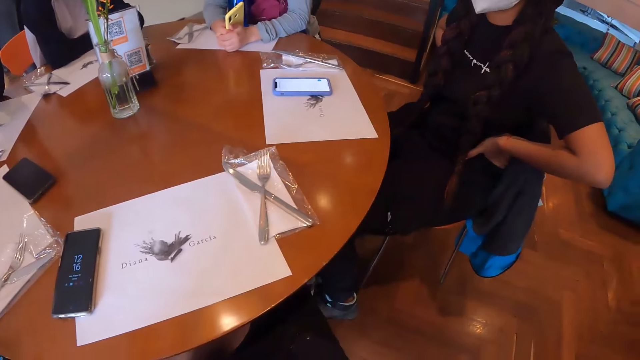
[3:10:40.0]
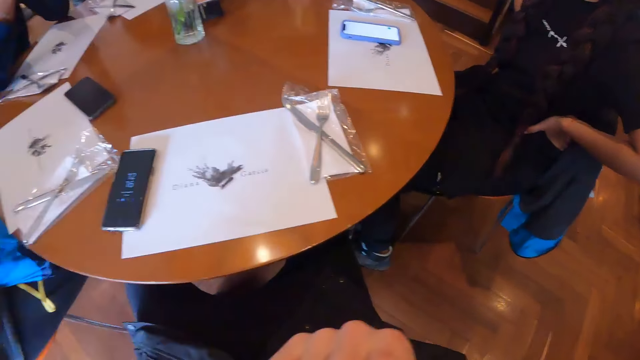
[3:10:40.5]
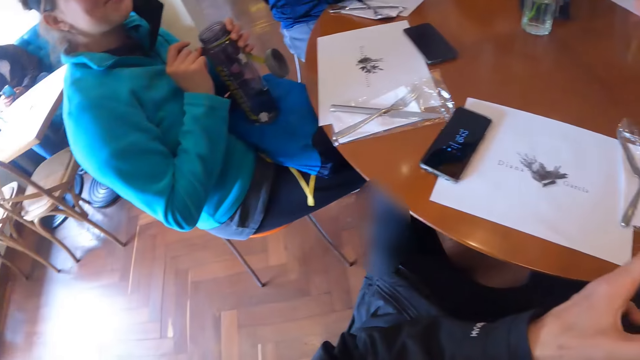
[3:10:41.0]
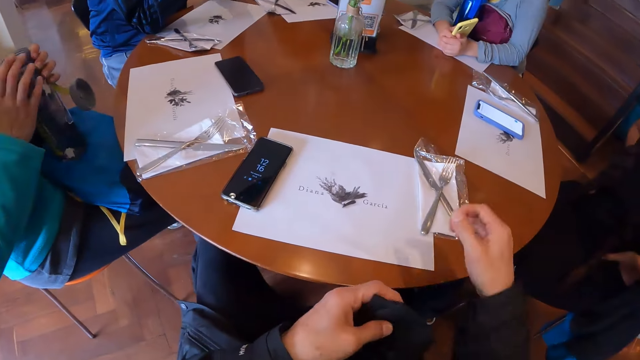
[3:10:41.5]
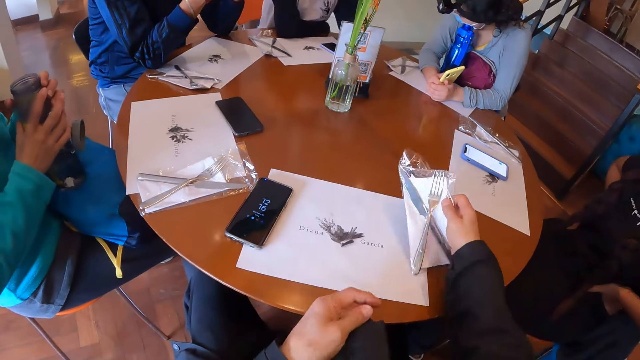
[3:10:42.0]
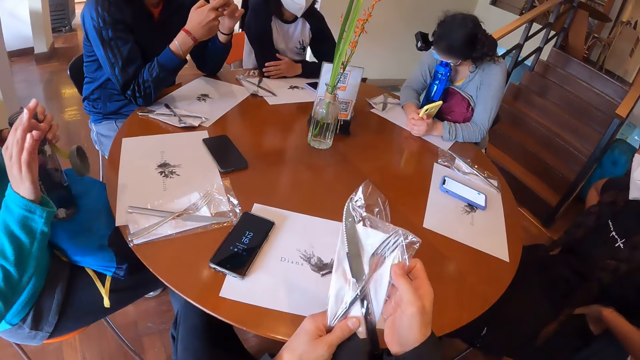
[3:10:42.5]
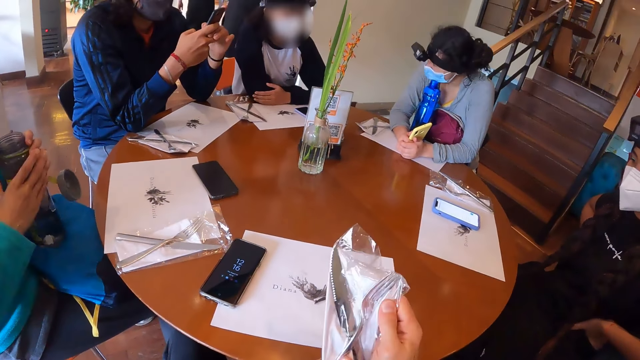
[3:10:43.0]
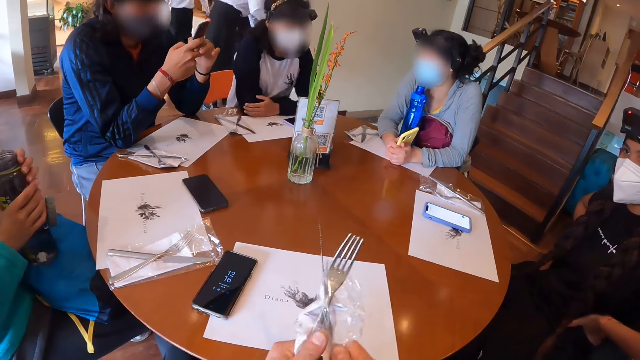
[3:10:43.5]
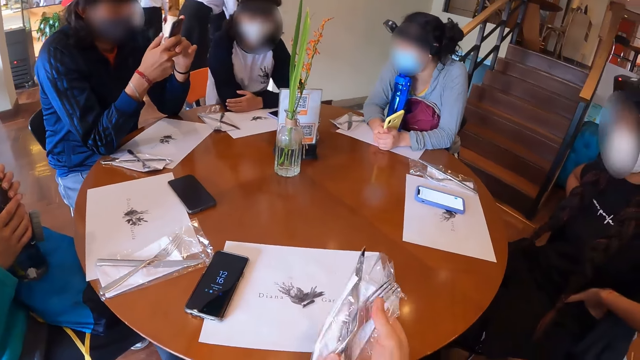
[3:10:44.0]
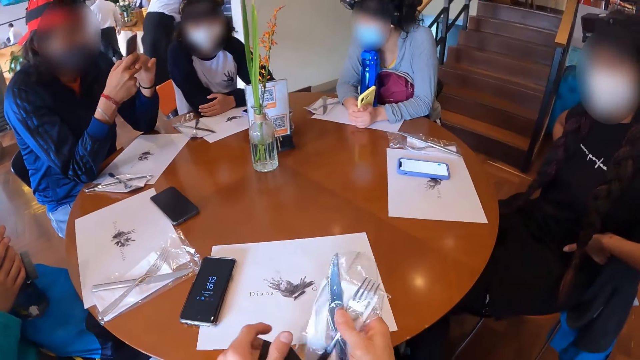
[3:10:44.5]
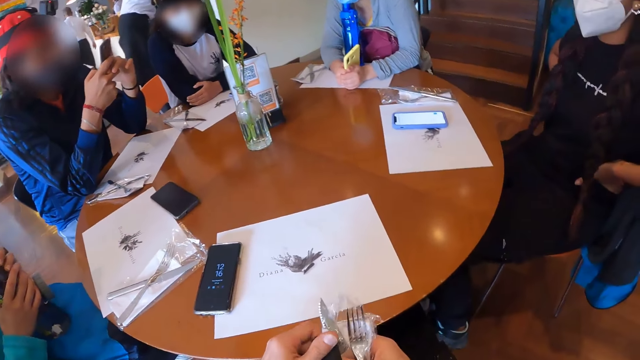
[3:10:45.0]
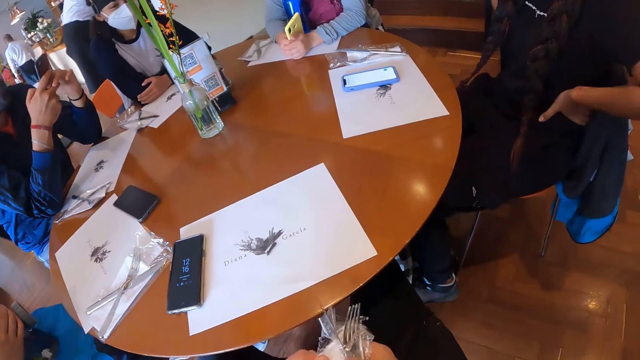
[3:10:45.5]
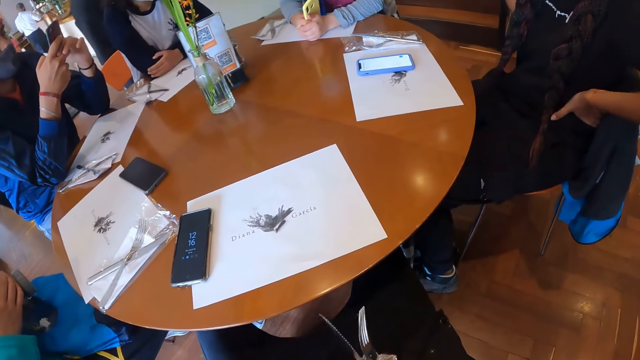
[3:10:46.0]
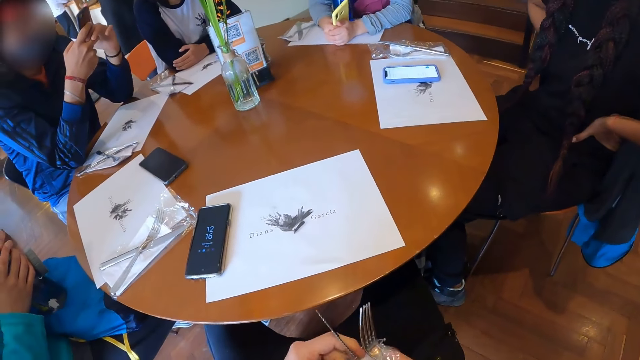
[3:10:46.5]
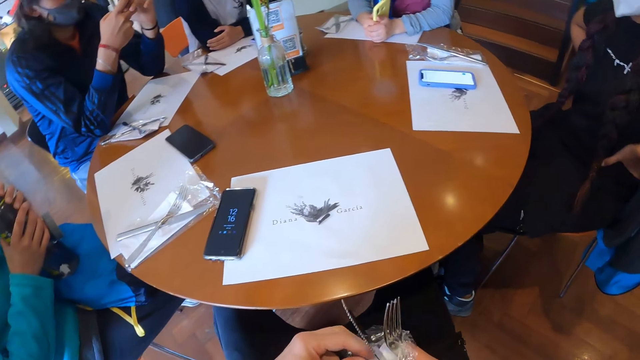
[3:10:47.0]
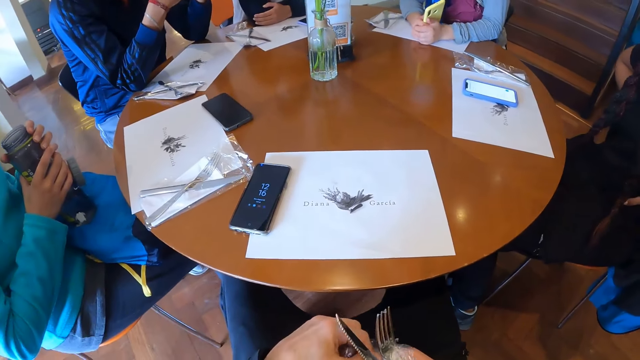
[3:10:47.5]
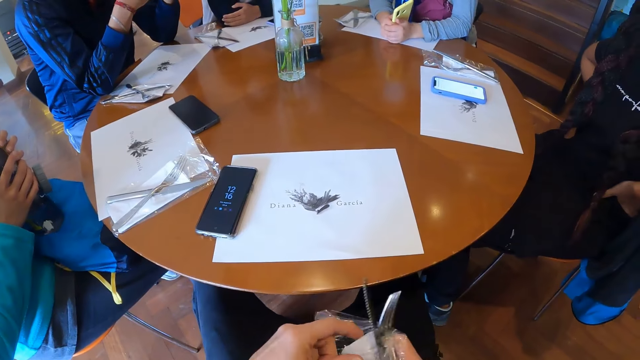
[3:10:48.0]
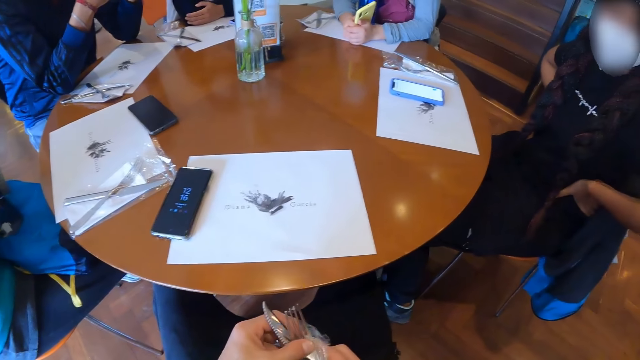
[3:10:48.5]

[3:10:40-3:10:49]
The camera wearer looks around the table. He transfers a face mask from his right hand to his left hand. He lifts a cloth. He picks up a cutlery pack on the table with his right hand. He holds the cutlery pack with both hands. He opens the cutlery pack with his right hand. He holds the cutlery pack with both hands. He removes the cutleries from the pack with both hands.

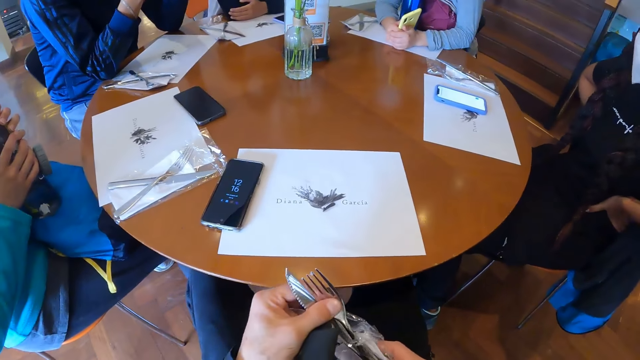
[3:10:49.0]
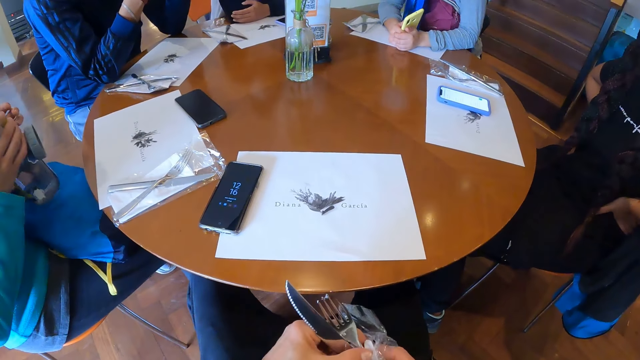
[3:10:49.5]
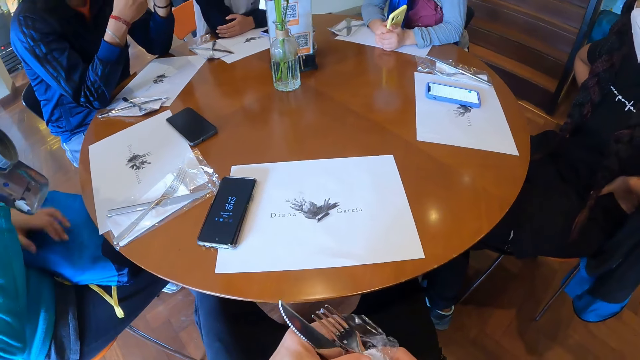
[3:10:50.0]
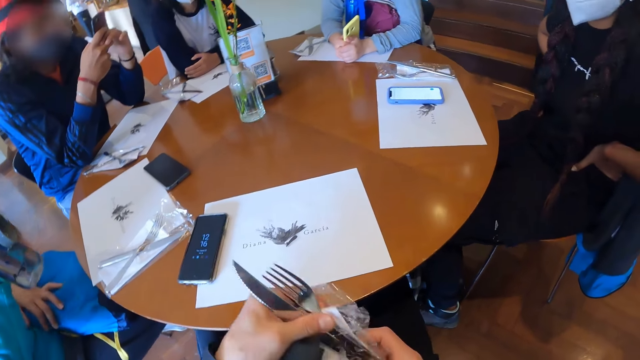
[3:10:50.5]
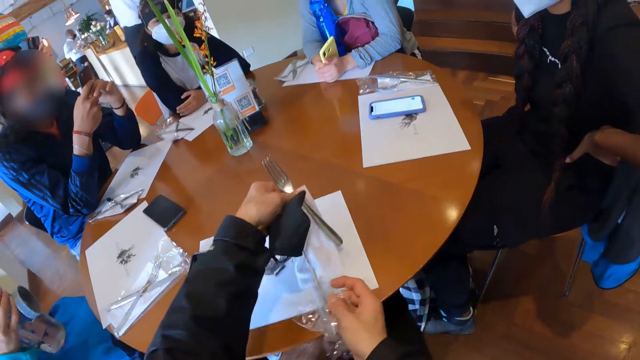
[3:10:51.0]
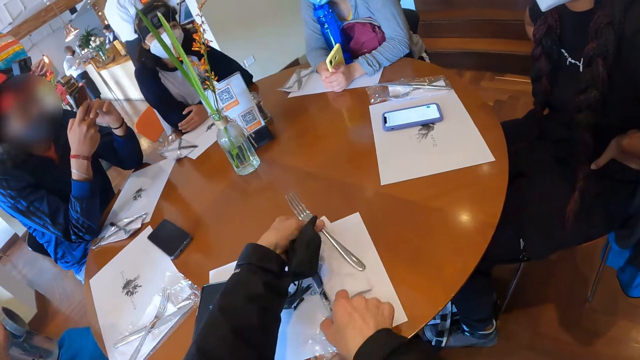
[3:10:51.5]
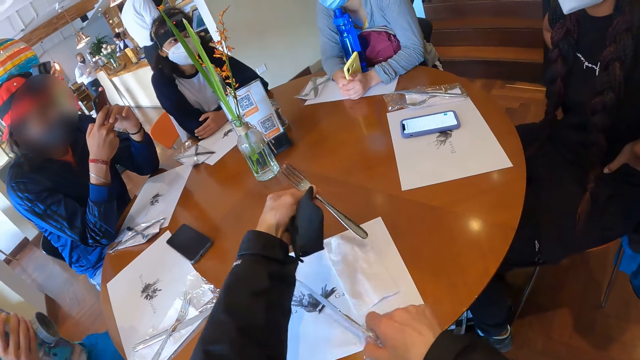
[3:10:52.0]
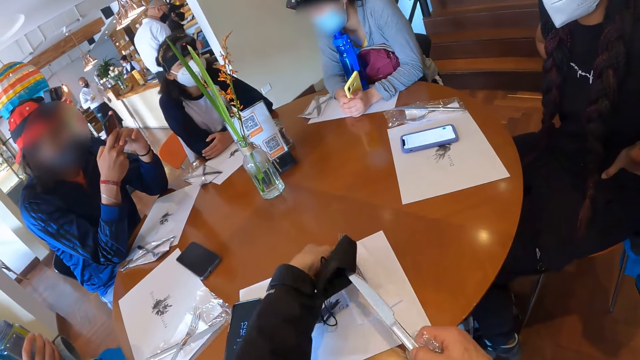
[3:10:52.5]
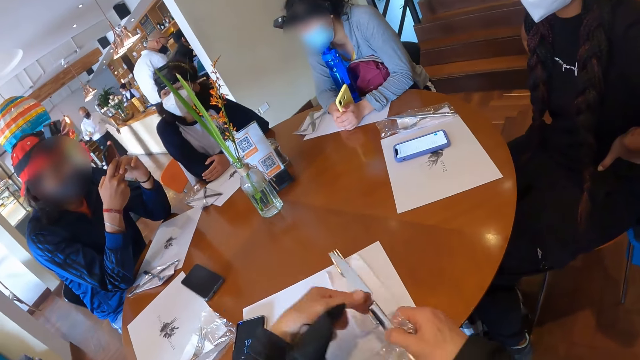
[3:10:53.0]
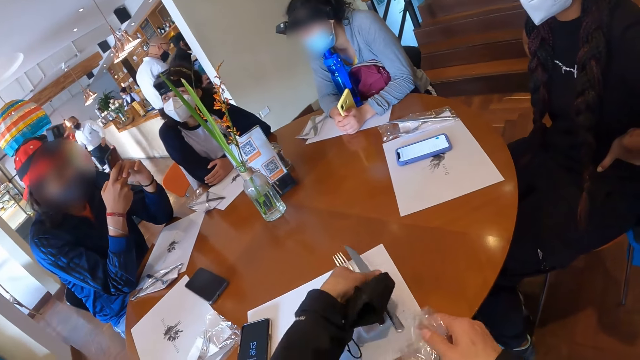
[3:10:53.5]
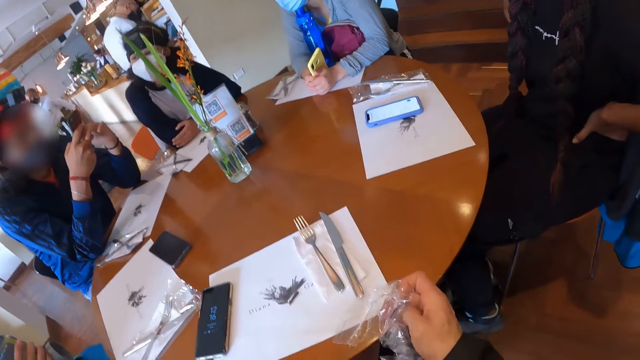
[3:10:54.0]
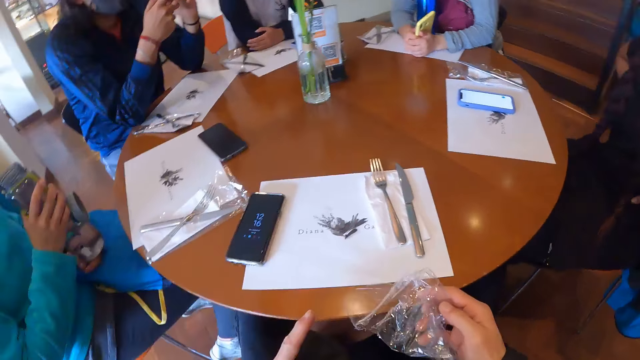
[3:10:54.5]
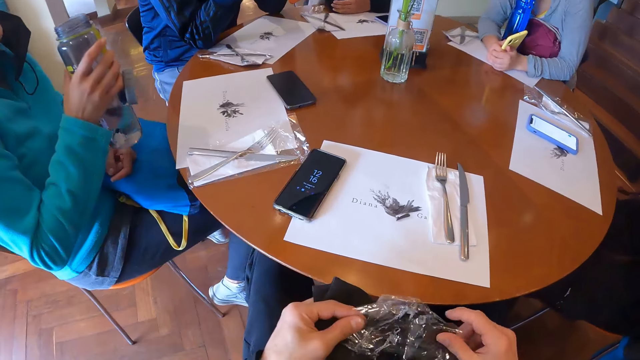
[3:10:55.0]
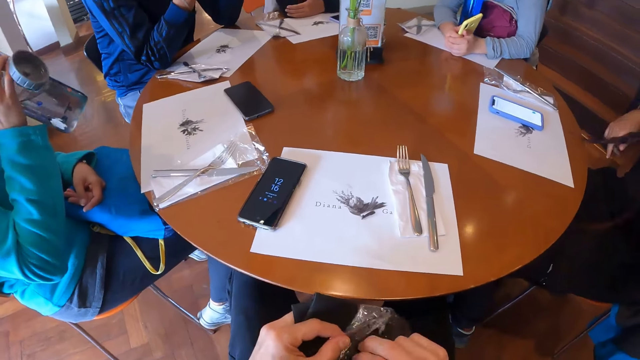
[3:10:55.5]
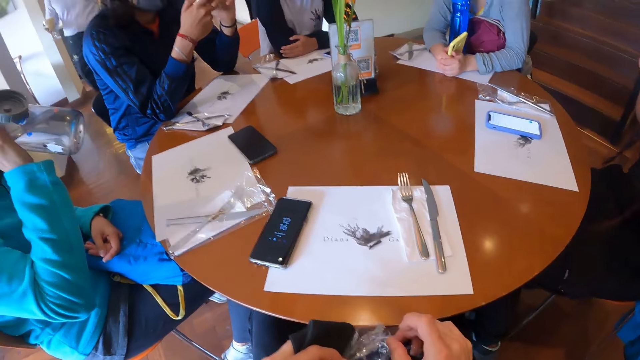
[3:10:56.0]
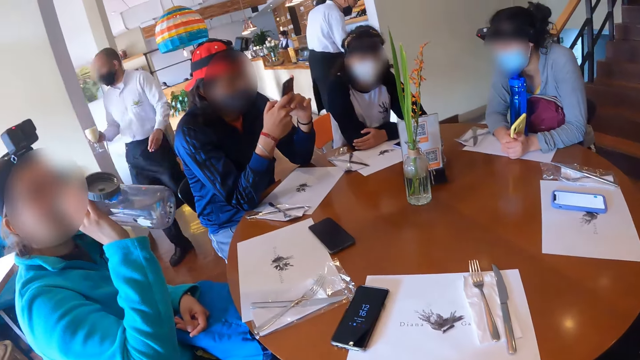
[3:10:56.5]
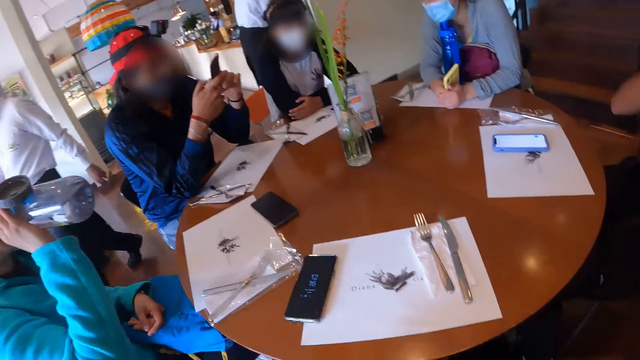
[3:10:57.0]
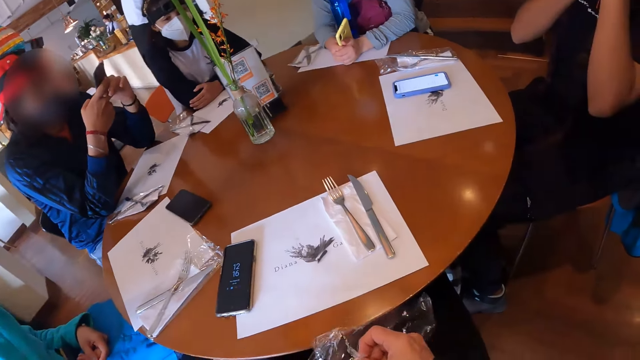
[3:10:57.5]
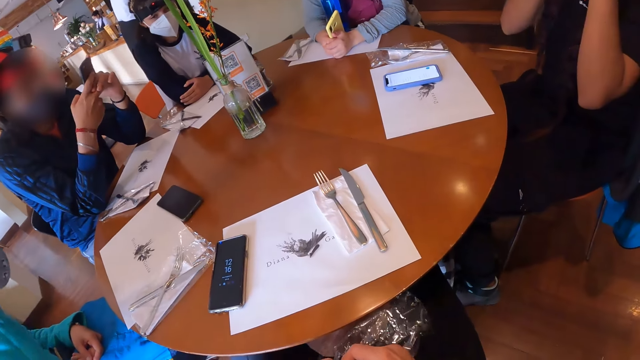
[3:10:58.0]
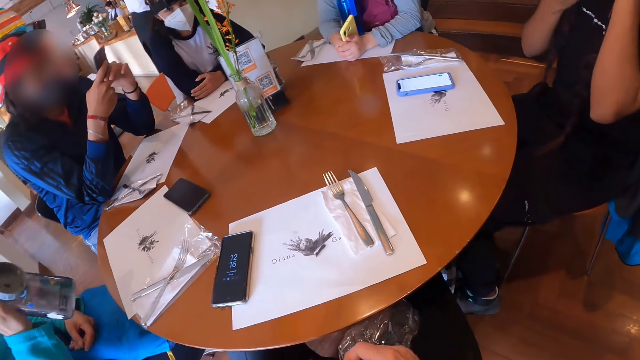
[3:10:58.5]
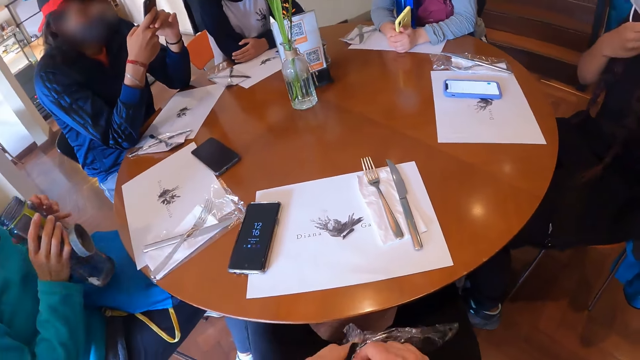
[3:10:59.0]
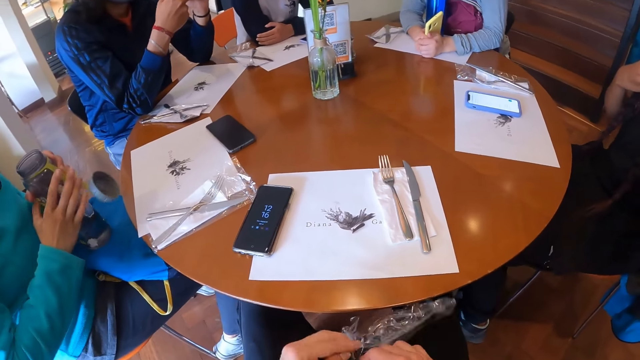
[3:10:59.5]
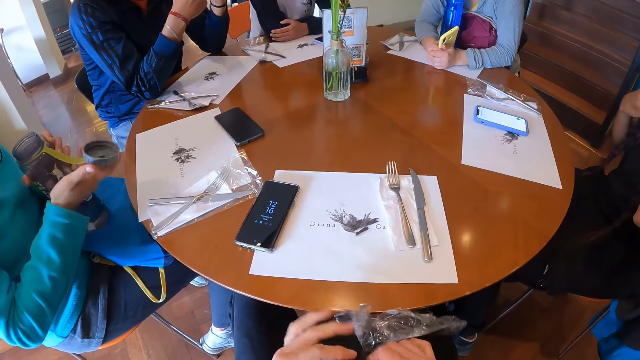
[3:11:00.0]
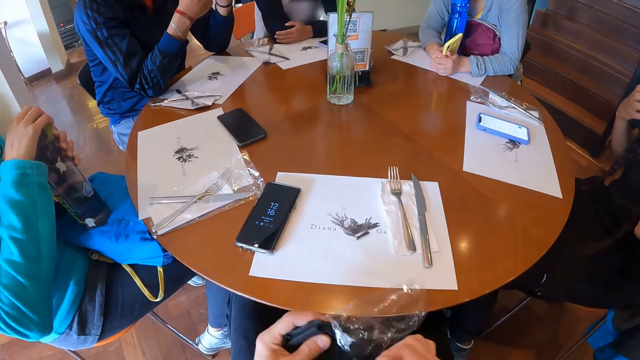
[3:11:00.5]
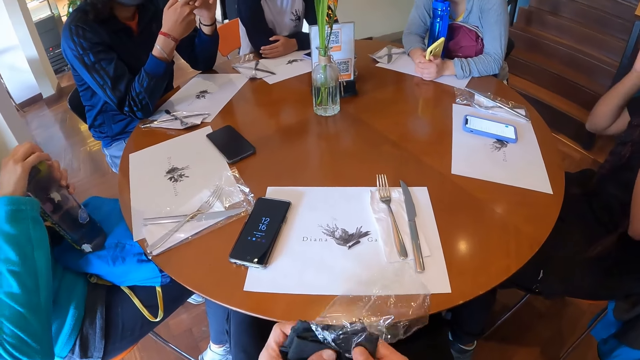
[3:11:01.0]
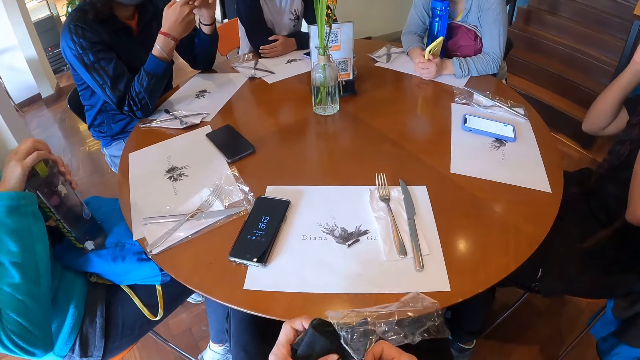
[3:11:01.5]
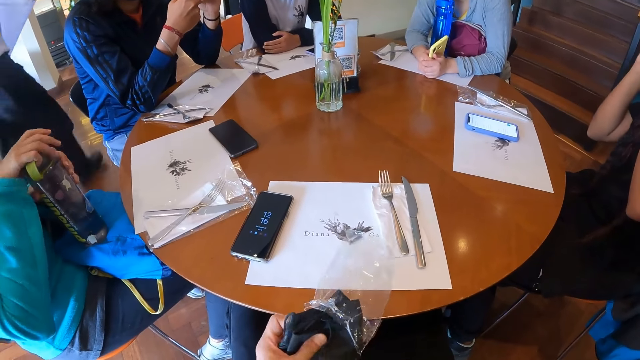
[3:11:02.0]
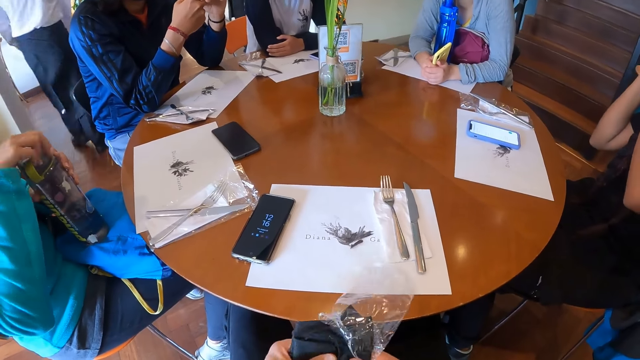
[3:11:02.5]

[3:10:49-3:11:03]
A man drinks water from the bottle in his right hand. The camera wearer removes a table knife and fork from the plastic bag. He drops the cutleries on the table with both hands. He places a serviette on the table. He lifts the table knife from the table mat. He places the fork on the serviette. He holds the table knife with both hands. He places the table knife on the serviette. He transfers the cutlery pack from his right hand to his left hand. He opens the cutlery pack with both hands. A woman drinks from the water bottle. The woman closes the water bottle with her right hand. The camera wearer puts a face mask in his left hand in the cutlery pack in his right hand. Another woman touches her face with her right hand.
